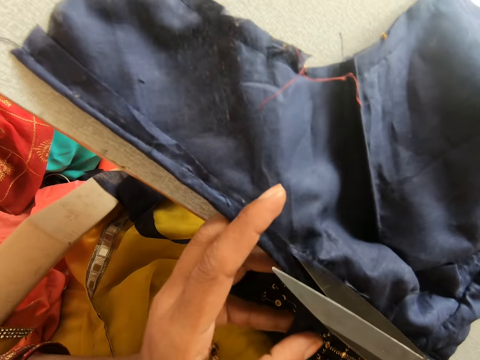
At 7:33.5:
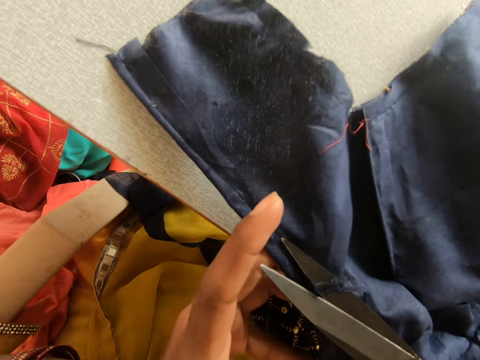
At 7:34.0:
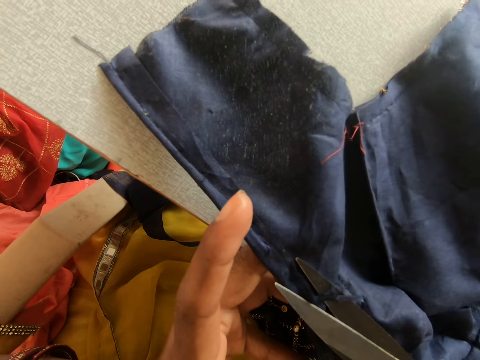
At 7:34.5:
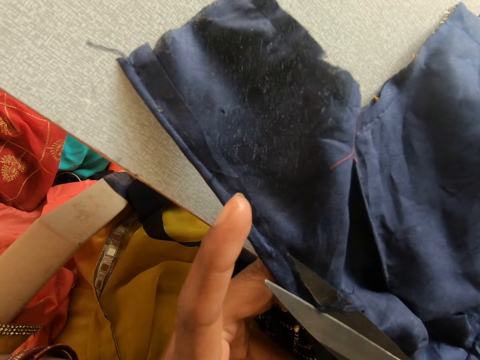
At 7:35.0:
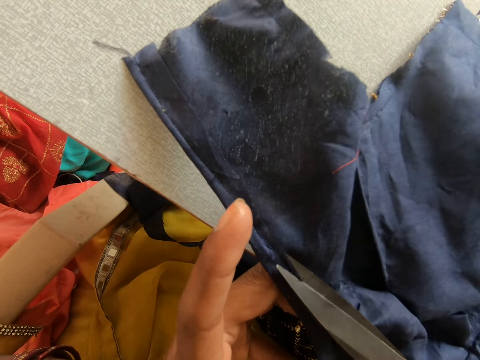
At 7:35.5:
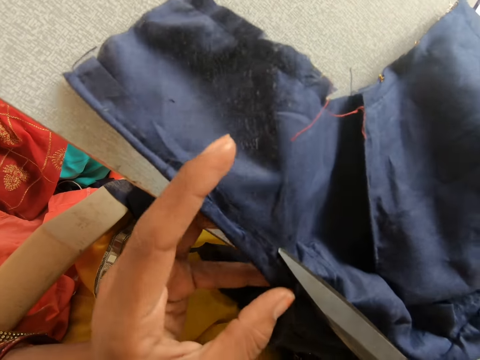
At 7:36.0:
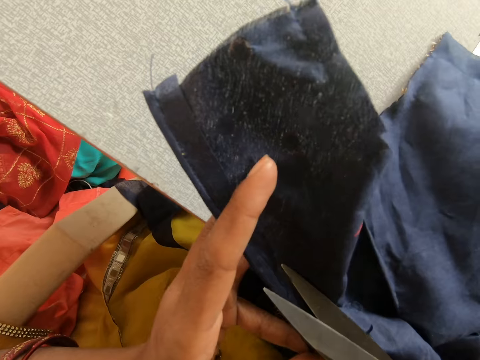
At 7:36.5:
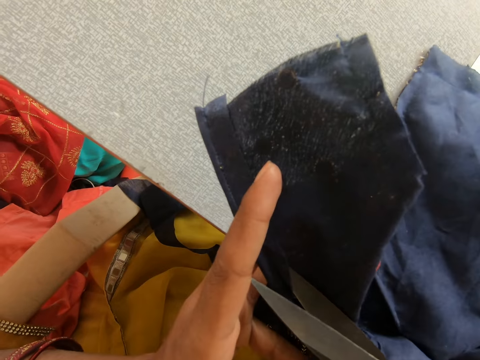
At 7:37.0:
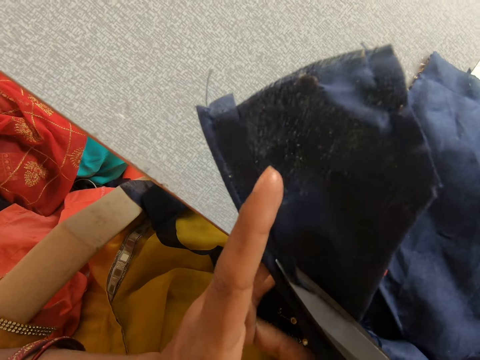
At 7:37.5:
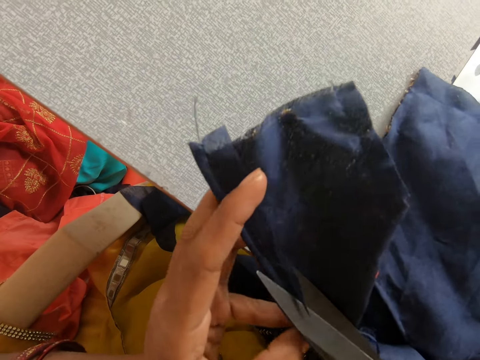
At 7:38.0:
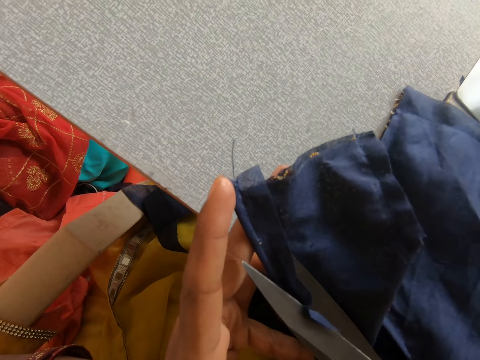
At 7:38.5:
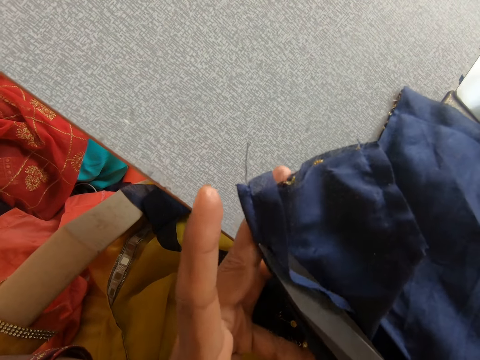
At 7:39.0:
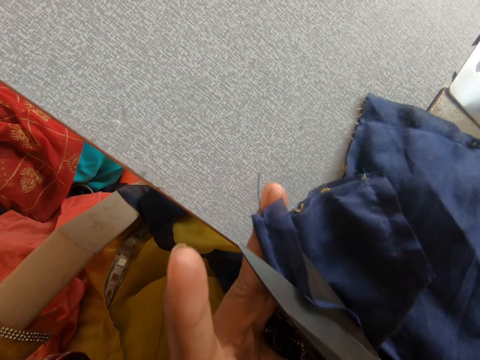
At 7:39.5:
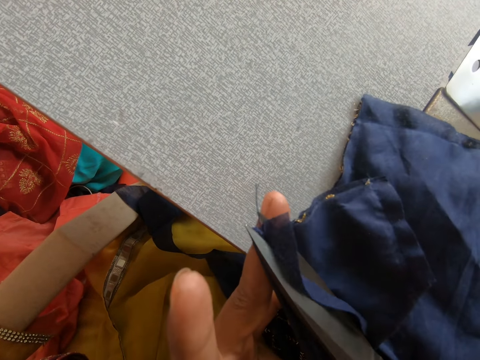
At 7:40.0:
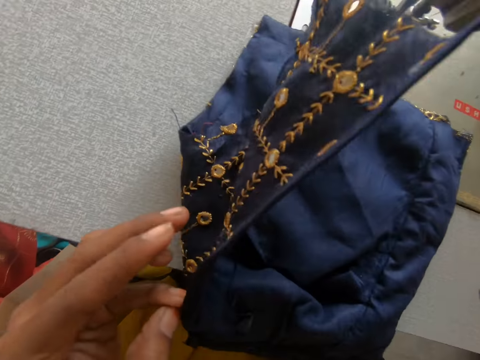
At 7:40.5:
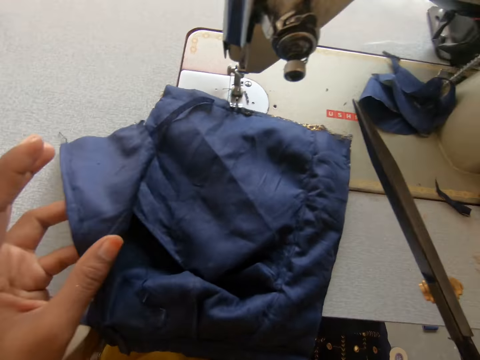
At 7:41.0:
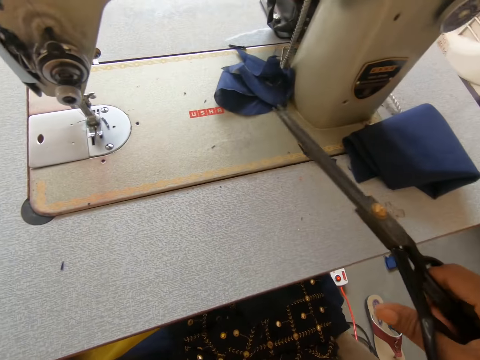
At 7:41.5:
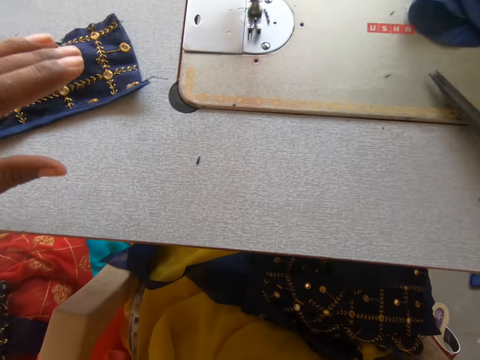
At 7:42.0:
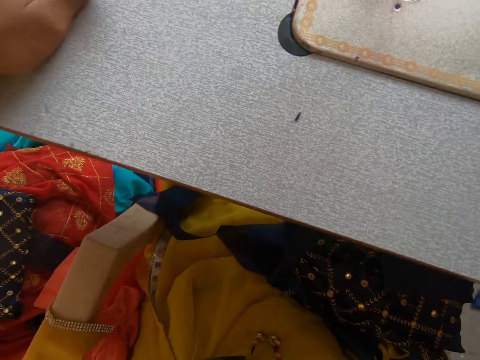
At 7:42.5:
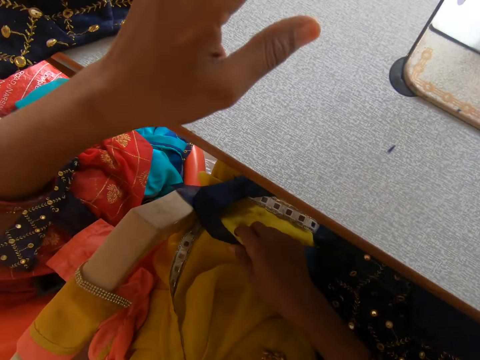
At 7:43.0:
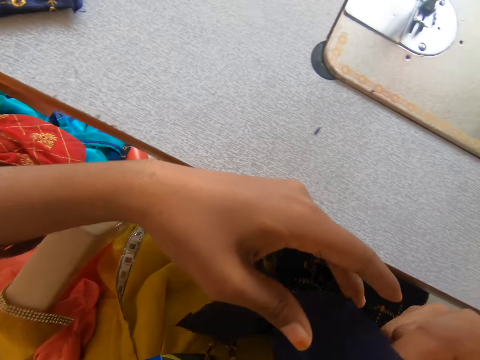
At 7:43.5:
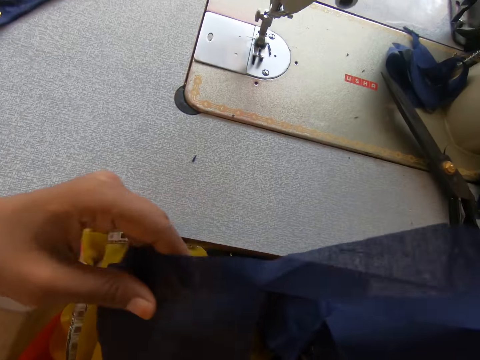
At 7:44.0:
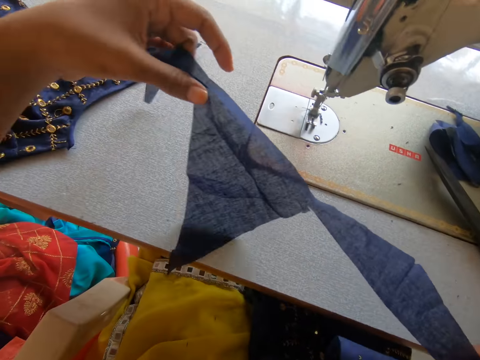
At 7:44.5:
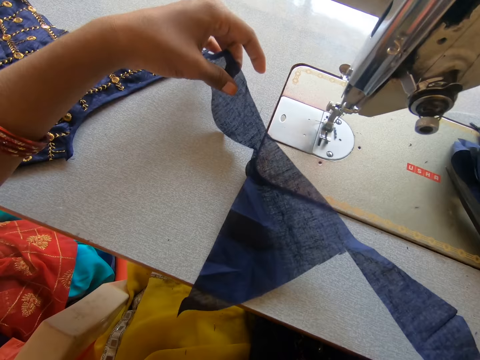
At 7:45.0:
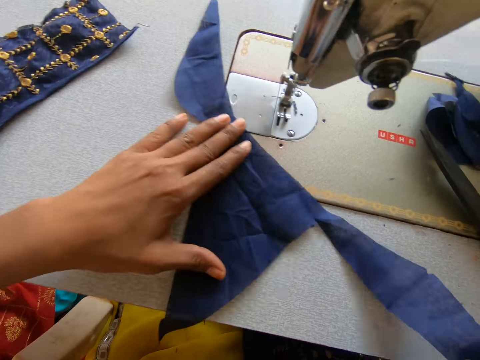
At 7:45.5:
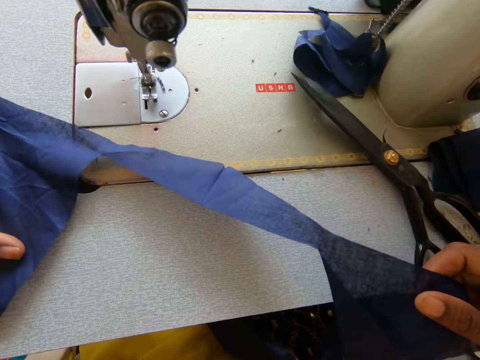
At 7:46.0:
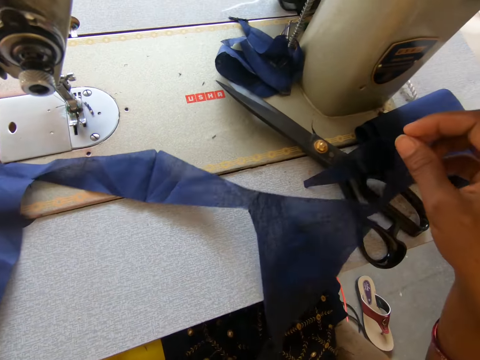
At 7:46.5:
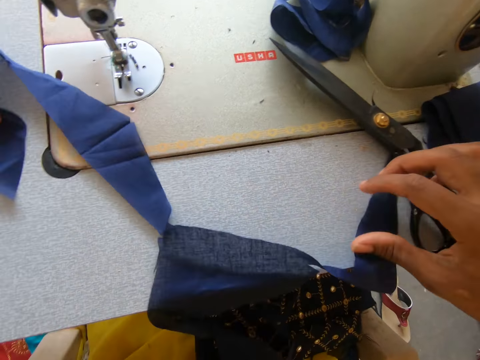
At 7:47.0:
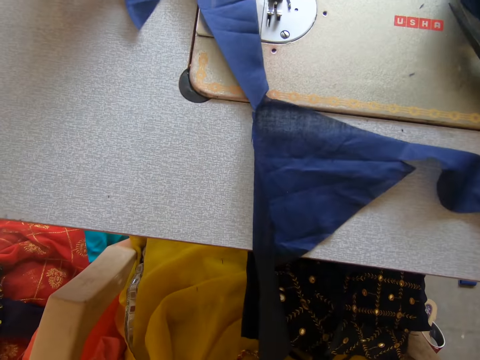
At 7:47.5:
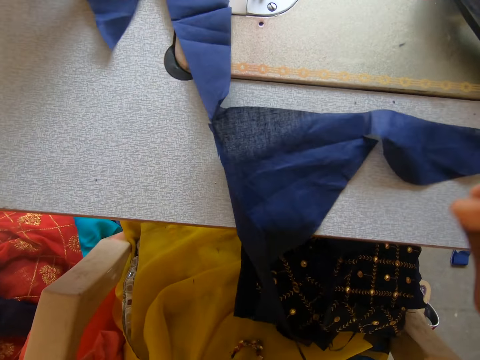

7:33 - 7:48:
The camera wearer turns the clothing material. They put the cloth on the sewing machine. They place the scissors on the sewing machine. They pick a lining material. They place the lining material on the sewing machine.

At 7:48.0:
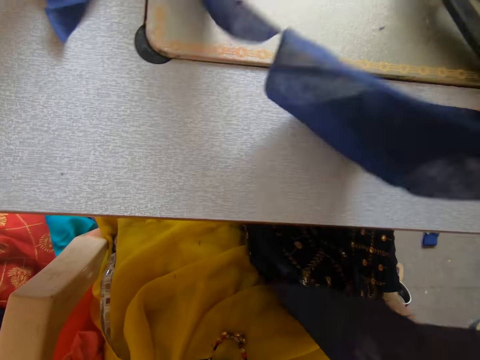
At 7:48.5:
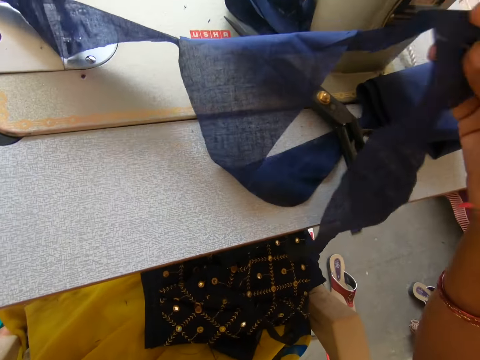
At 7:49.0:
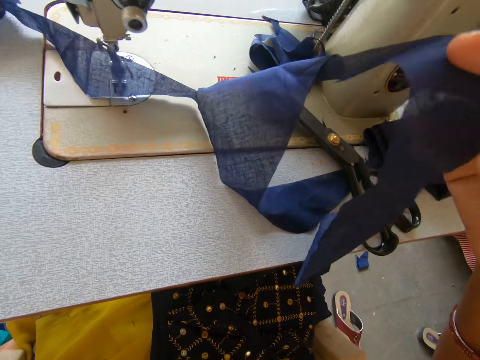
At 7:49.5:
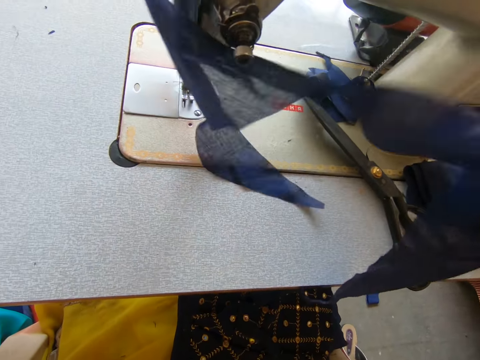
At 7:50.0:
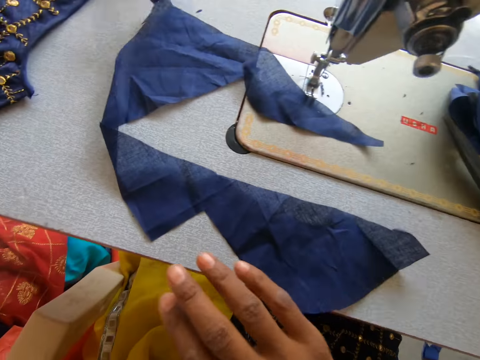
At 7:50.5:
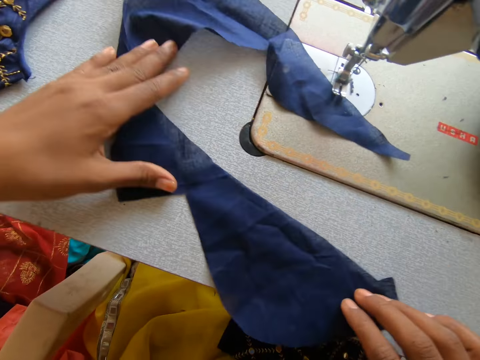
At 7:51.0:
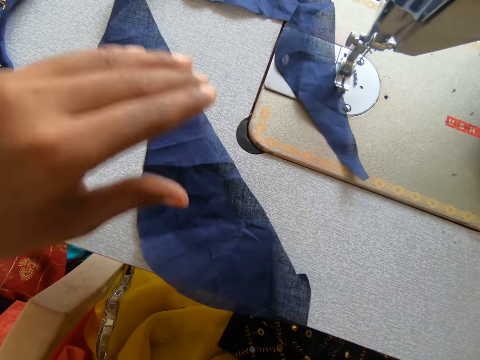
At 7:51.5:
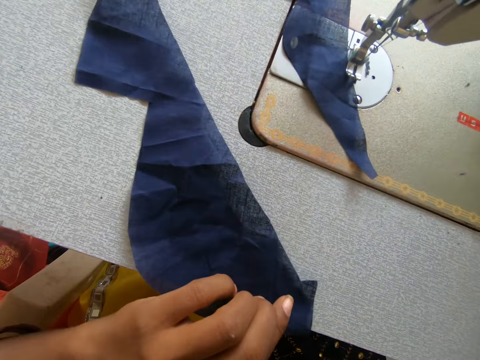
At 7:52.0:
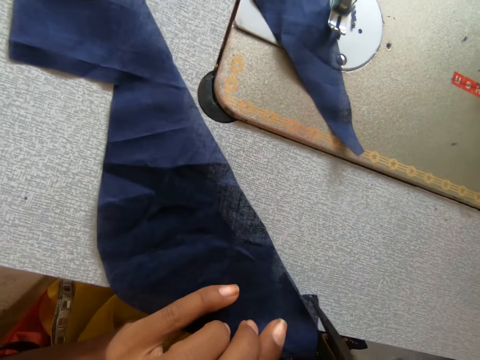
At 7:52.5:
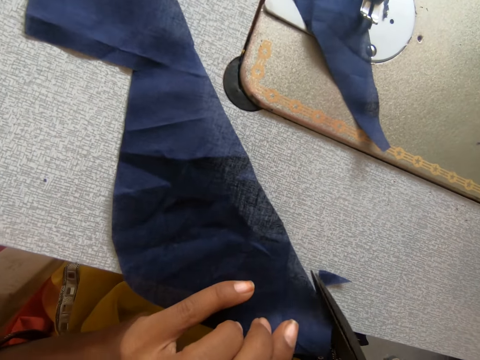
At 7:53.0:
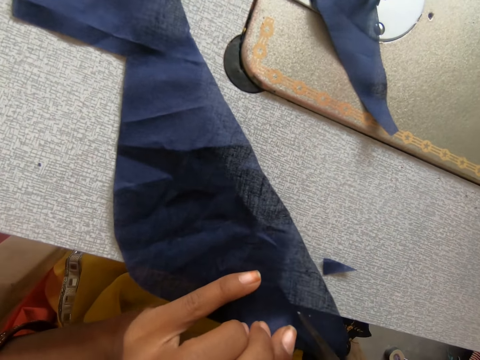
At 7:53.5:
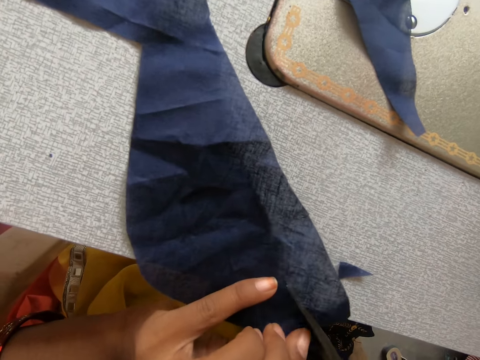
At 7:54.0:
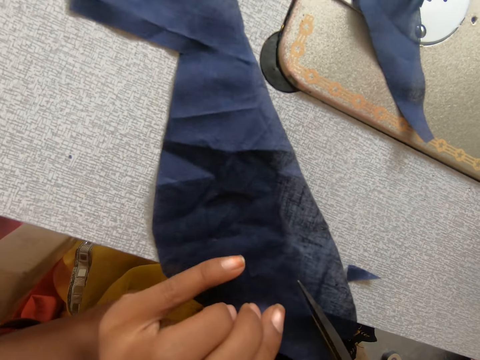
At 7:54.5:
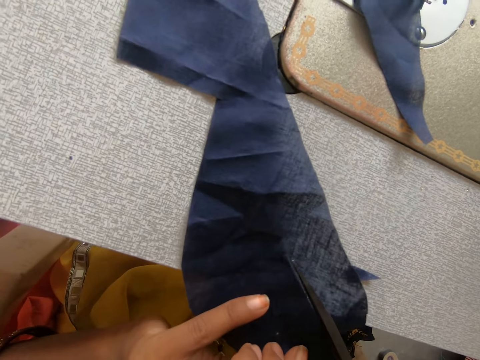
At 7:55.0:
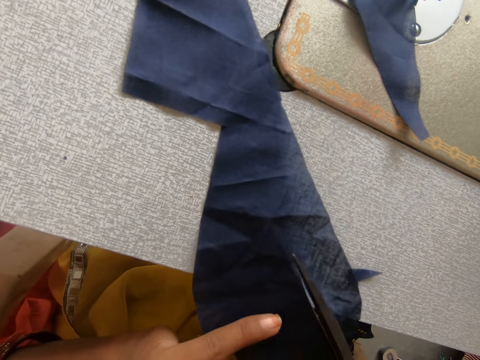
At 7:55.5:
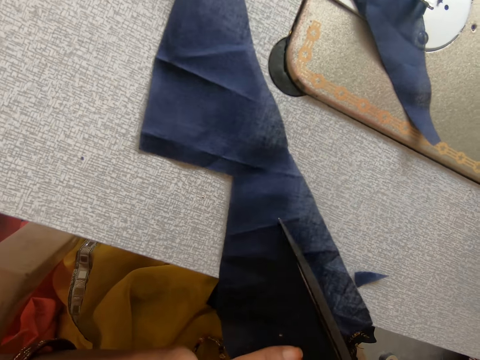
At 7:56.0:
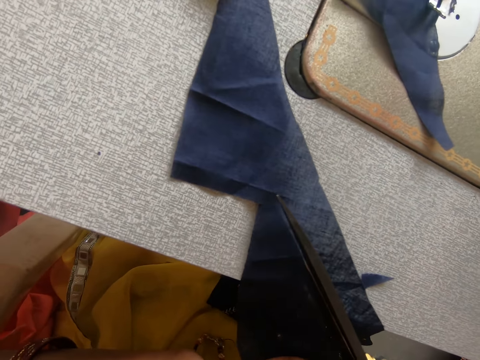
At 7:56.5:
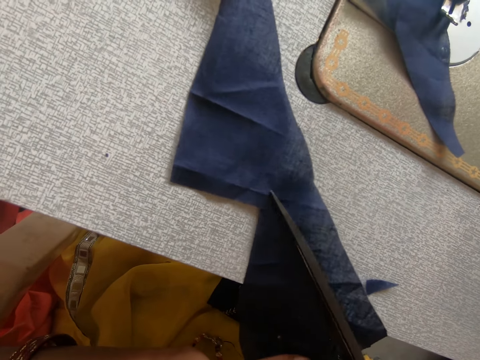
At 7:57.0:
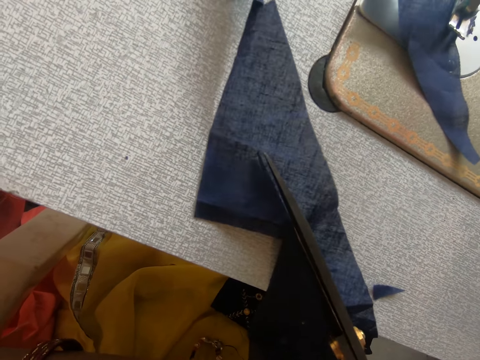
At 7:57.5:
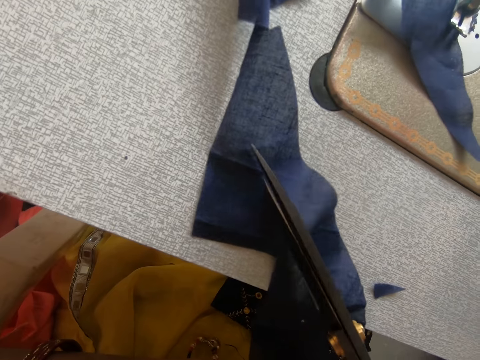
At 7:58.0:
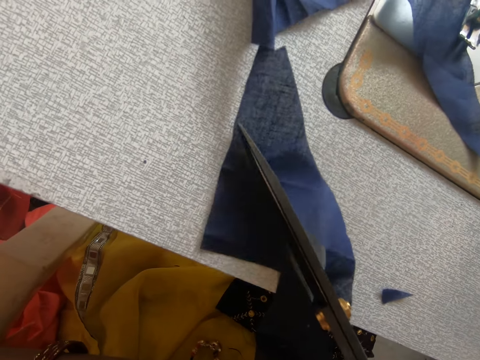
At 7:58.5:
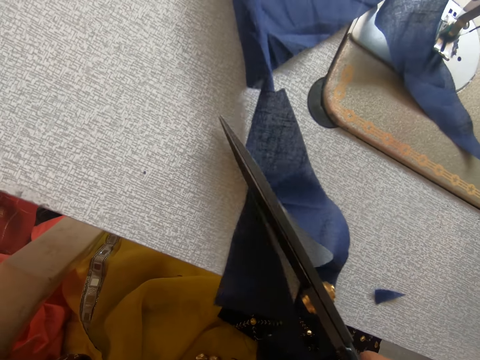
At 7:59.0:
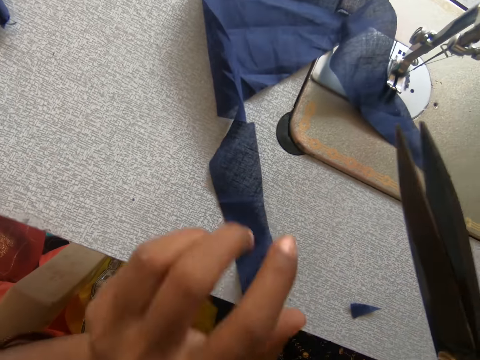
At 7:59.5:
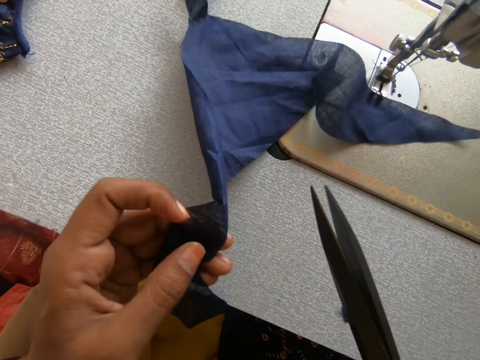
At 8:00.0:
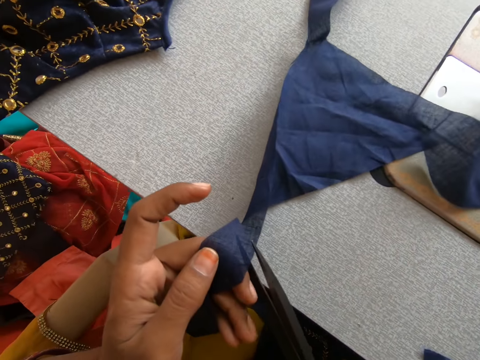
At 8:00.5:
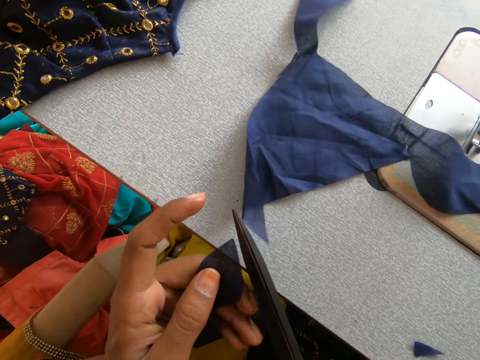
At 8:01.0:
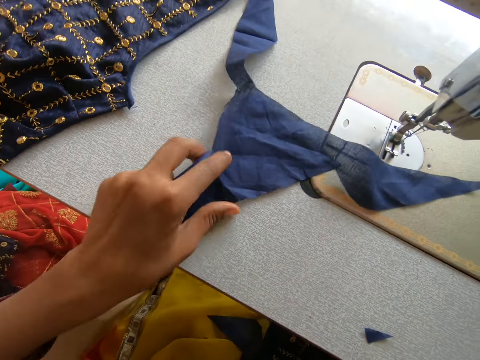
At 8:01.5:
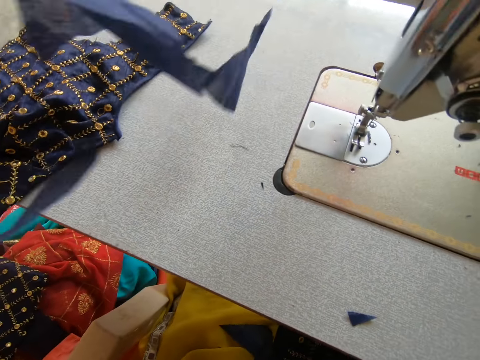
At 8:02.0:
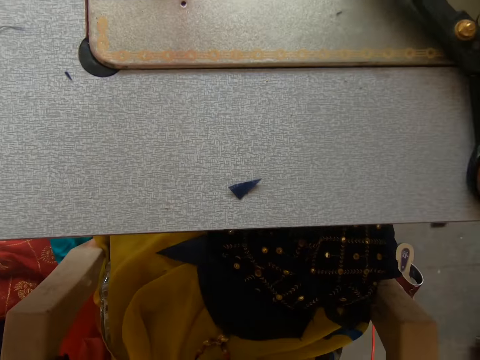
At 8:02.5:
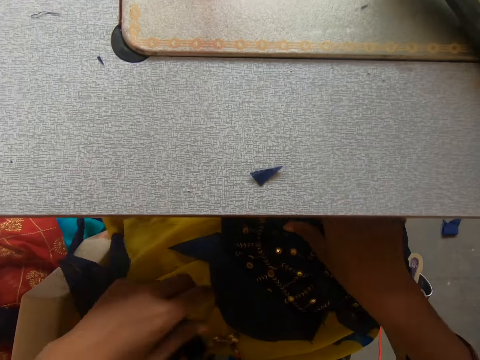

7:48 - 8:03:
The camera wearer turns the cloth. They cut the lining material. They cut the cloth. They pick a piece of lining material. They place the scissors on the sewing machine.
